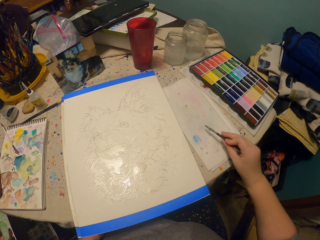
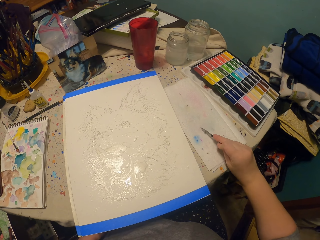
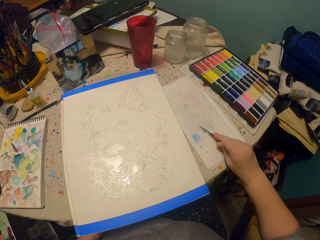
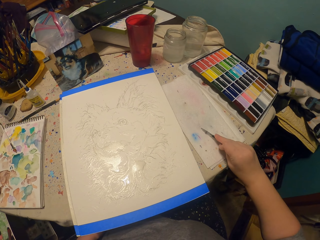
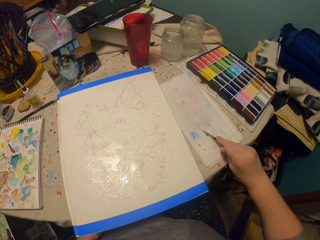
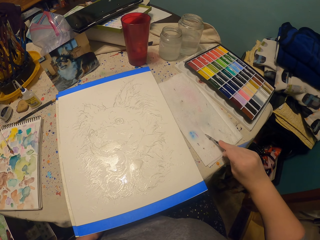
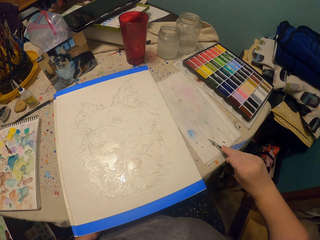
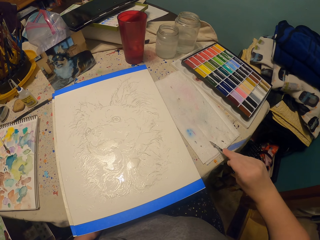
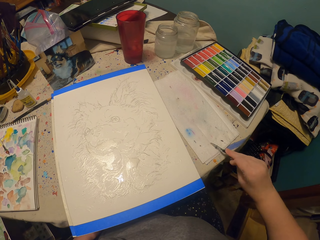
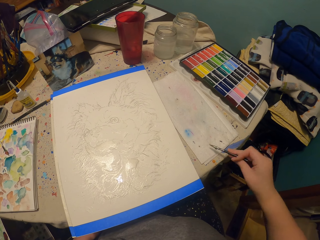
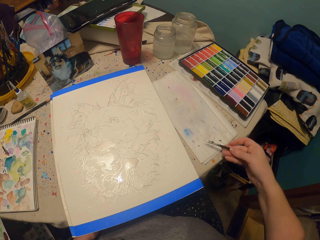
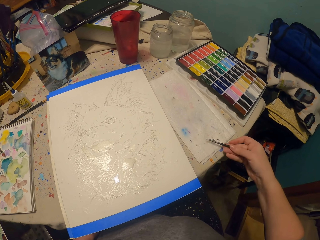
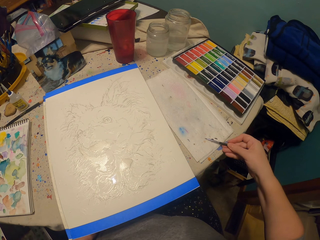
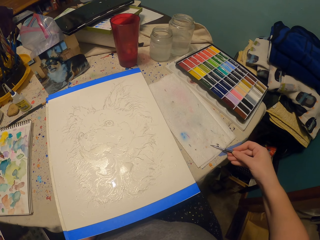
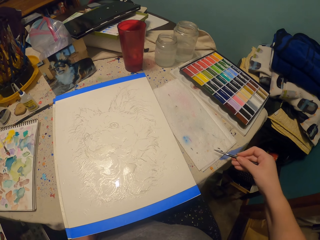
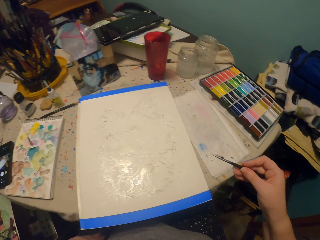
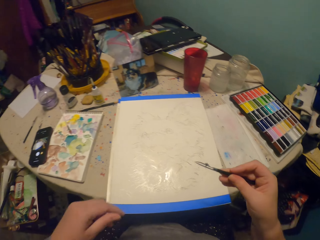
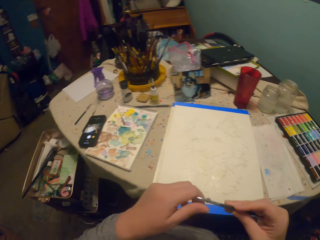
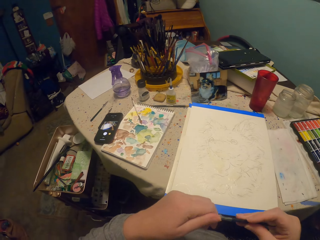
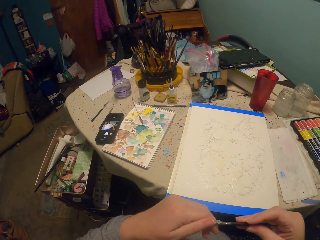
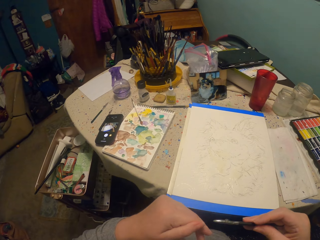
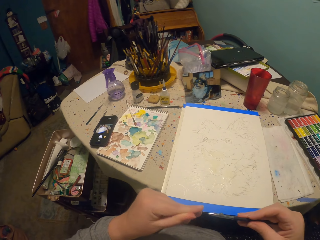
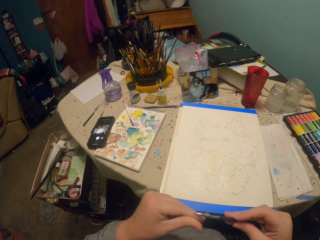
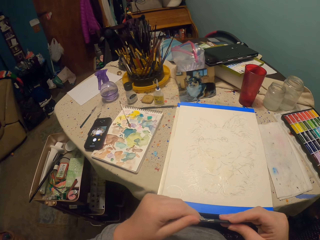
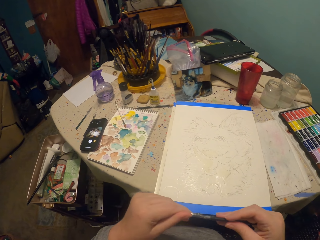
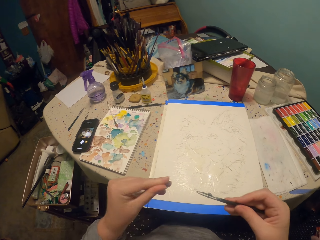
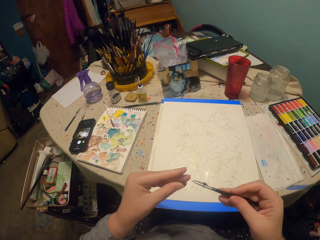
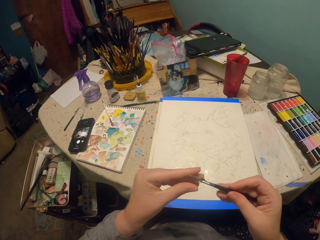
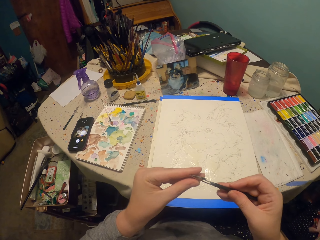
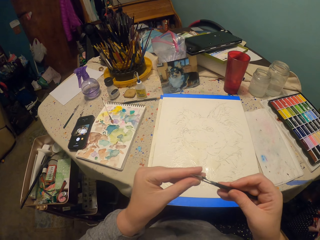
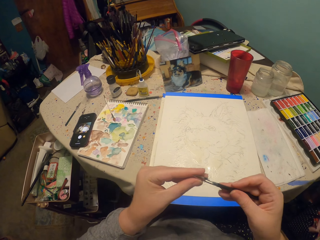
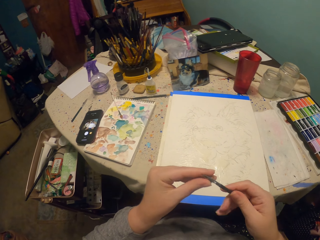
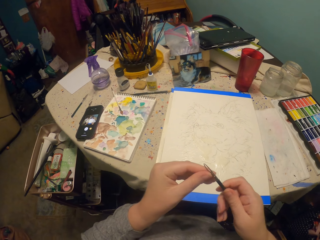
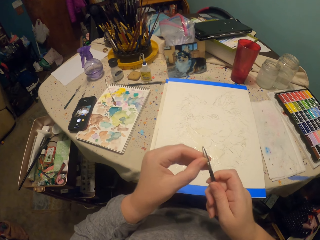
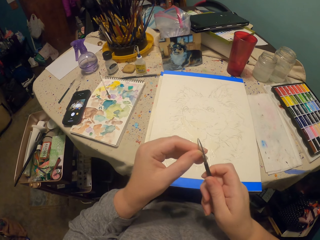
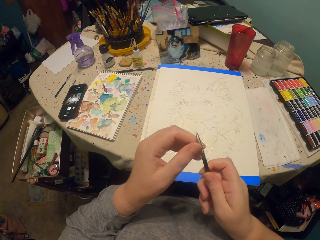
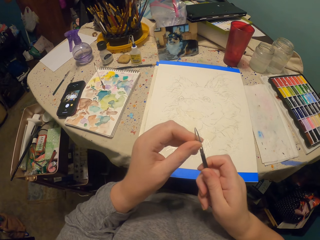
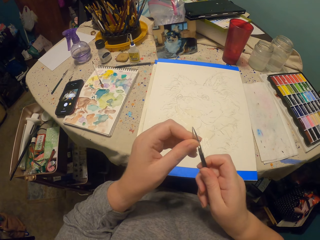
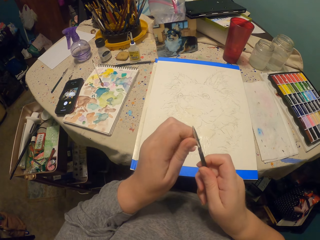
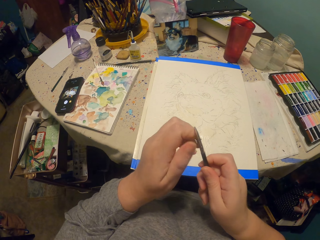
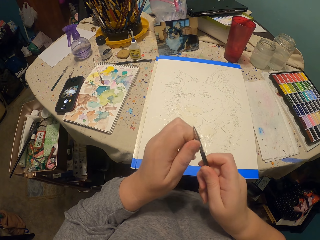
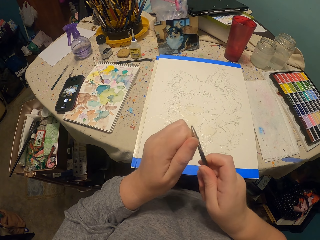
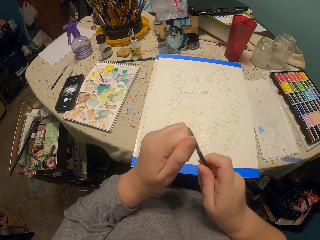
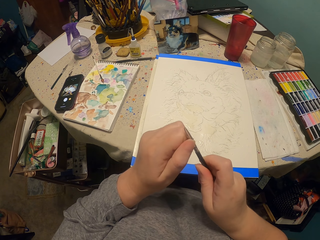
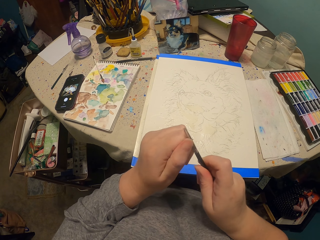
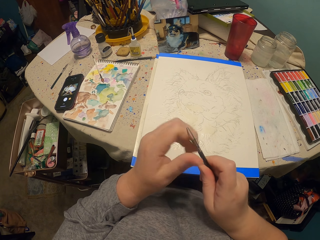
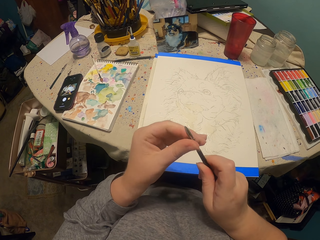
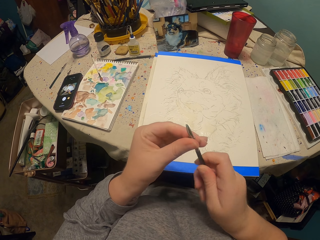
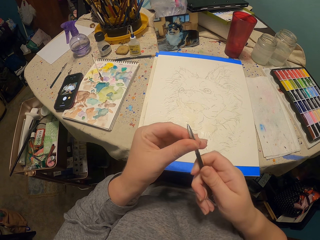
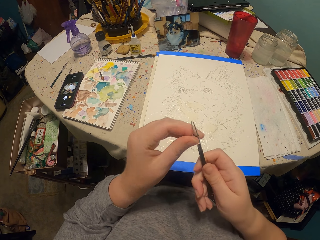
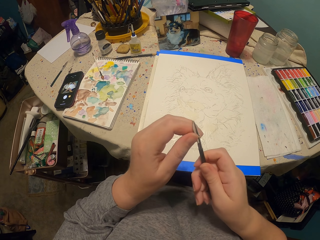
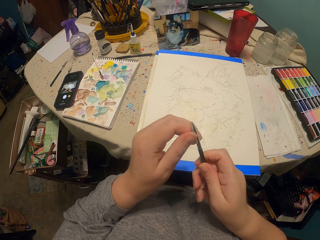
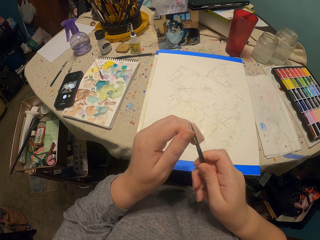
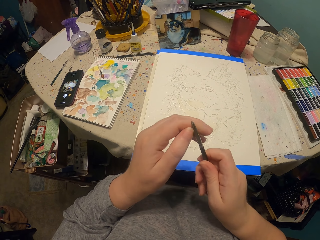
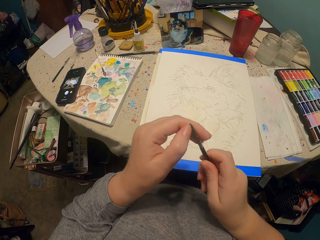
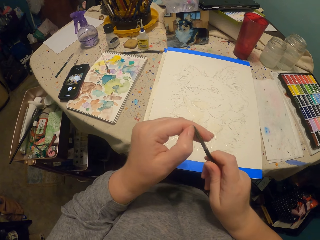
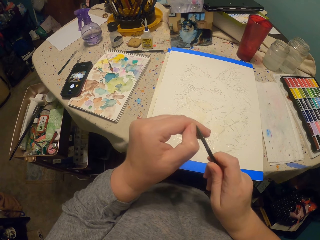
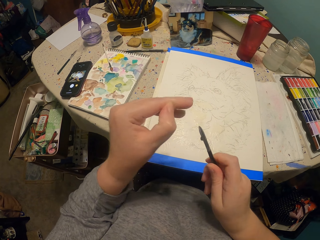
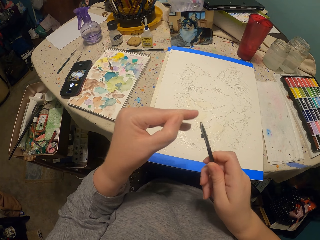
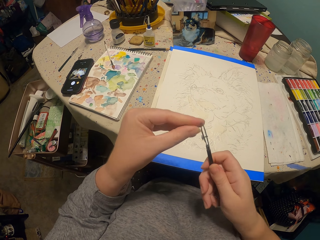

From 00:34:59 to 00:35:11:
The camera wearer holds the brush with the other hand. They clean the painting pen and adjust the brush.

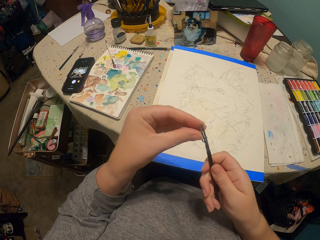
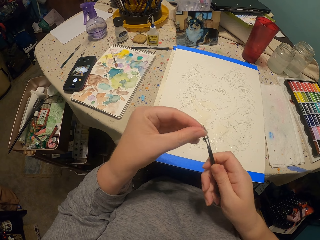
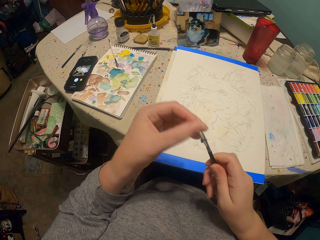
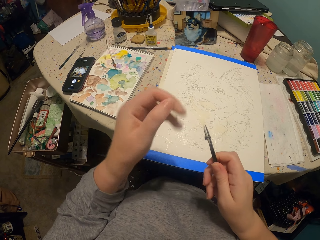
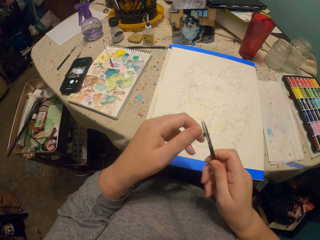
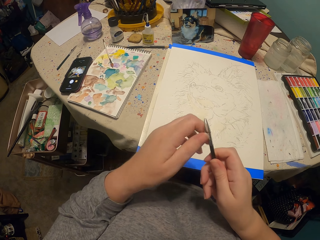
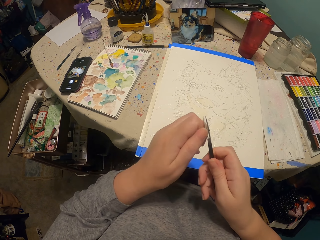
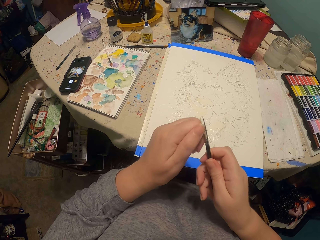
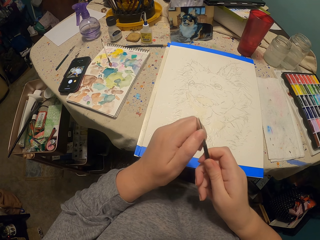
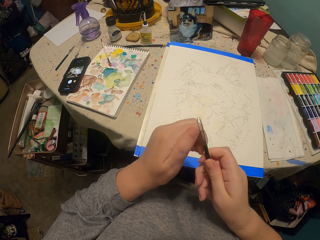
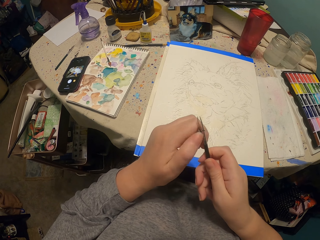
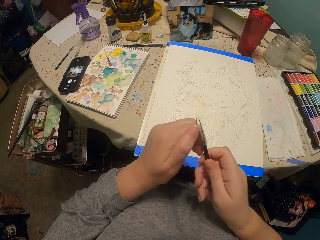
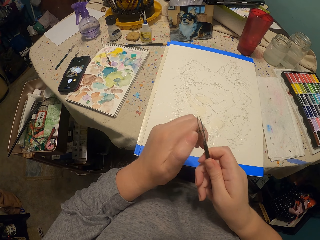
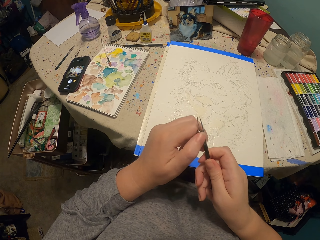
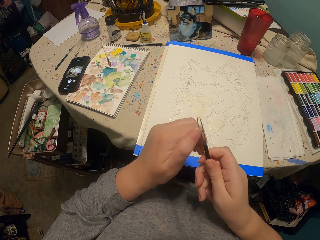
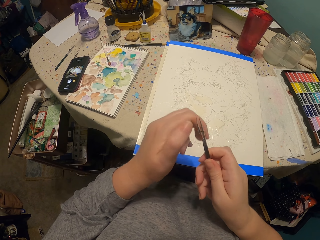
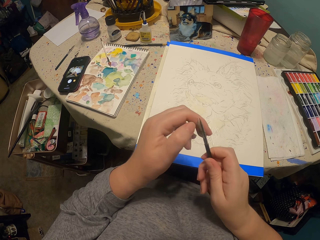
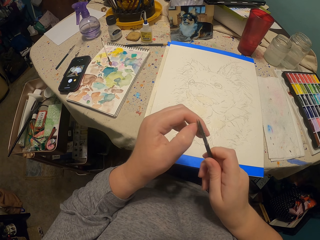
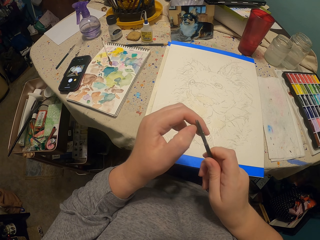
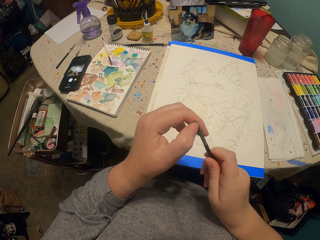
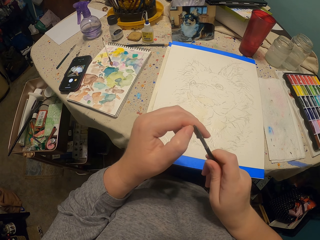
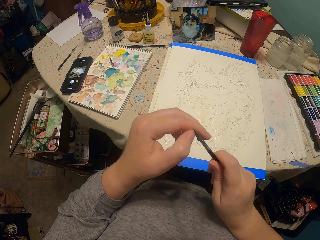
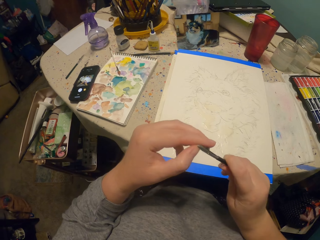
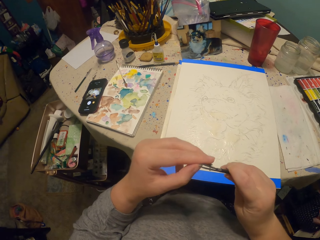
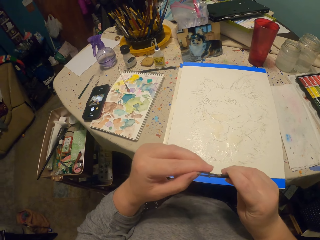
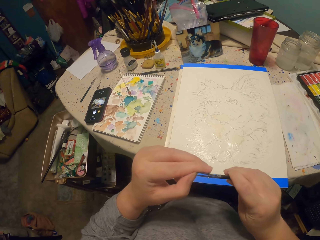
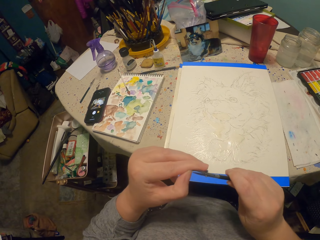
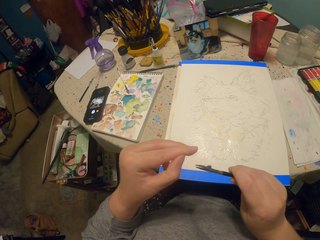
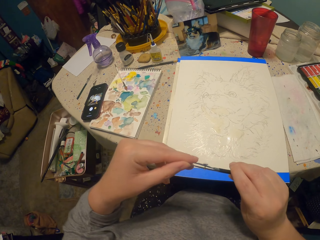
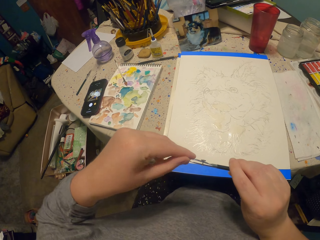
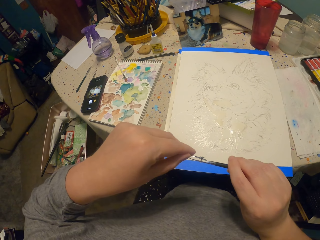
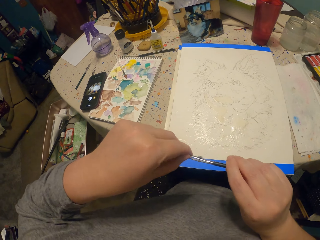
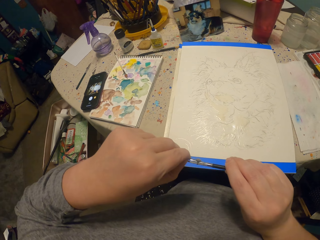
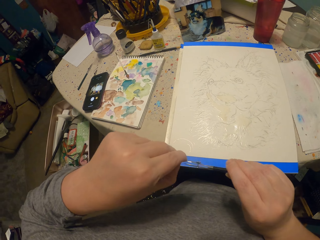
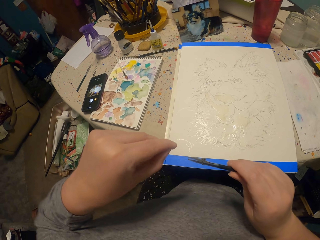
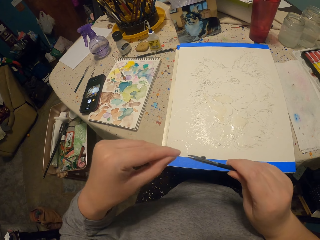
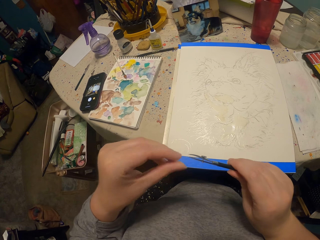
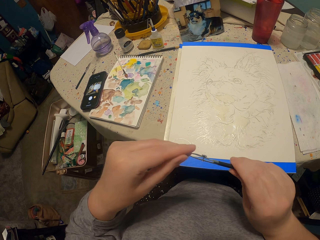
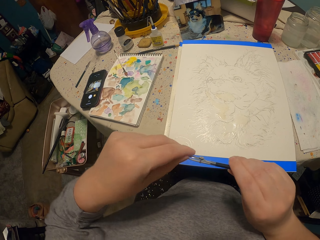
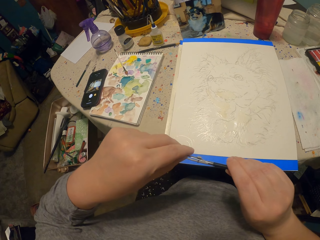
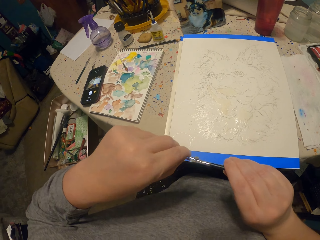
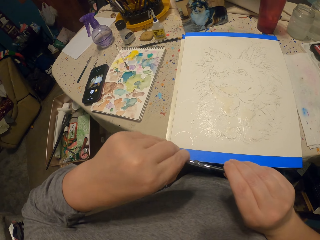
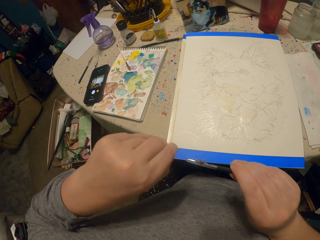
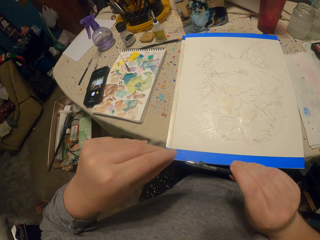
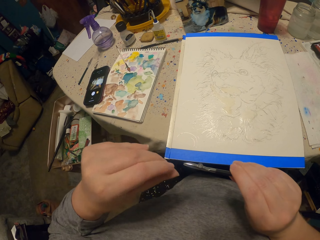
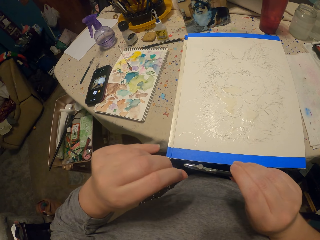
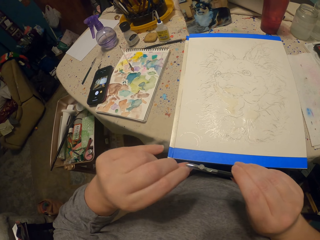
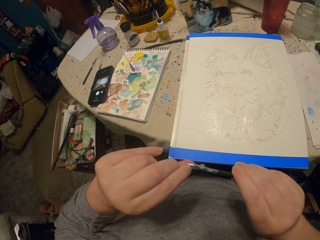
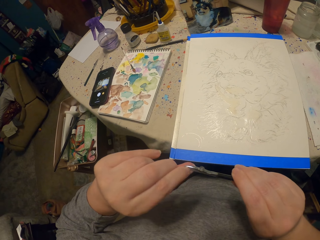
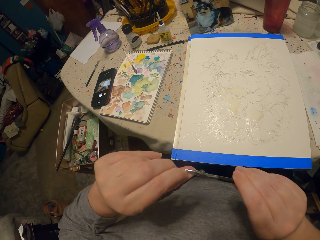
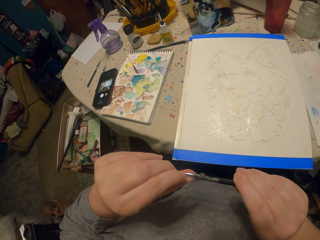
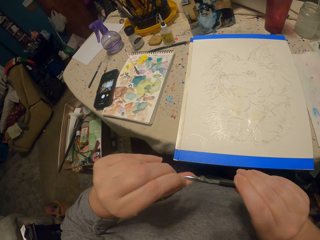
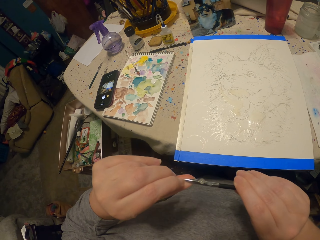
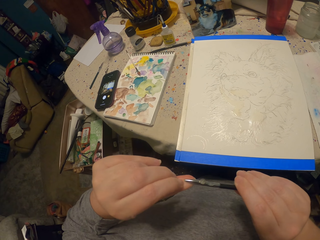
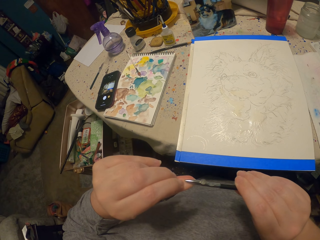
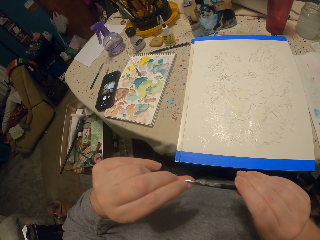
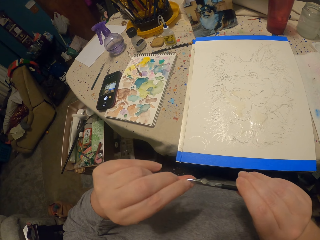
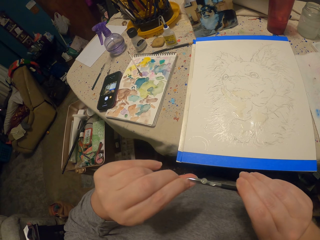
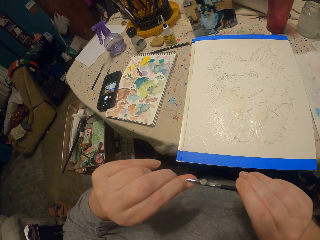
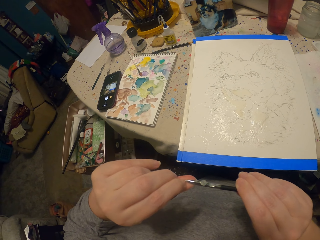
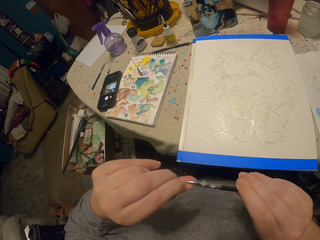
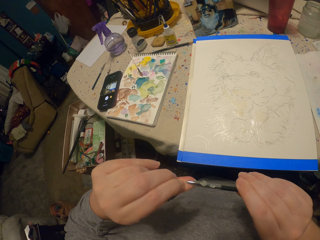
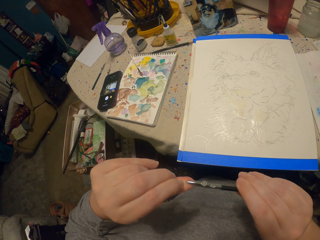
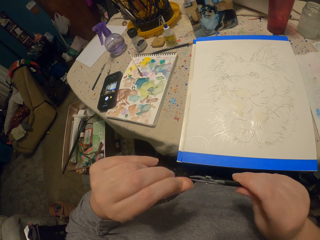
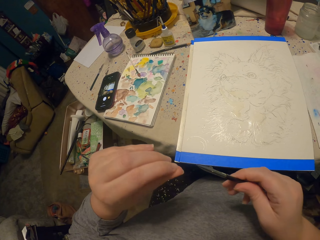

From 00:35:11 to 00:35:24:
The camera wearer touches the brush.
